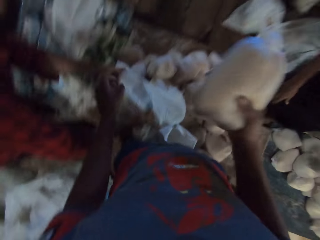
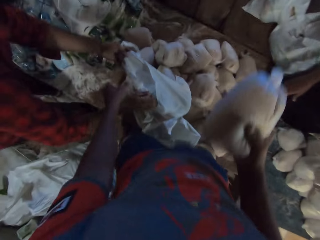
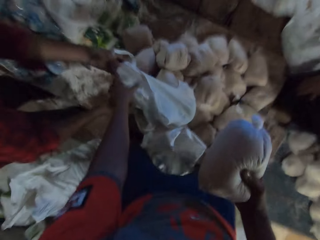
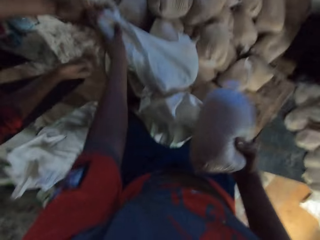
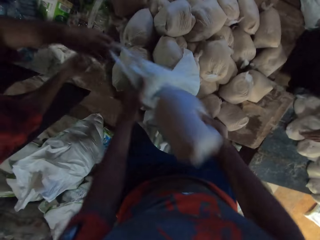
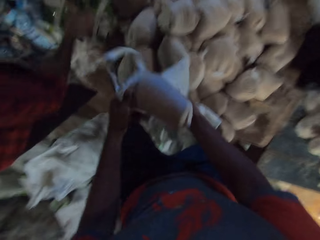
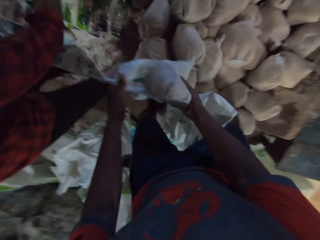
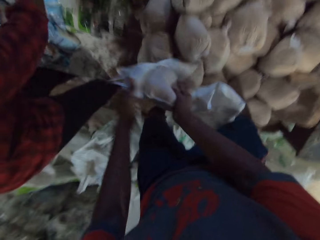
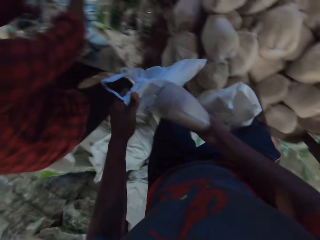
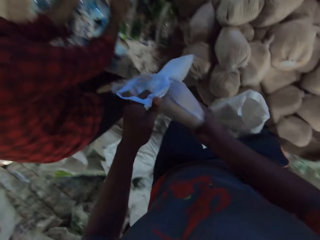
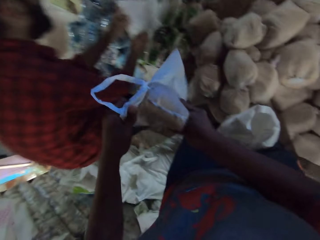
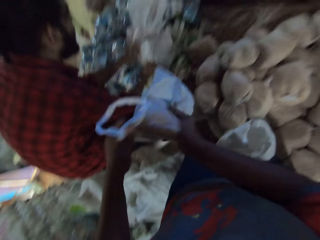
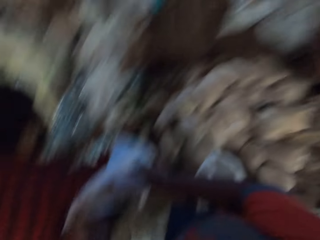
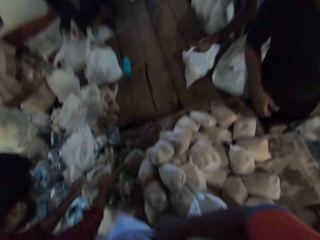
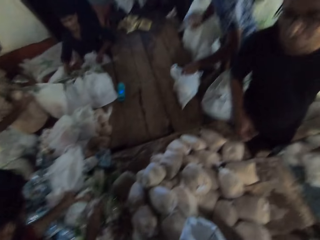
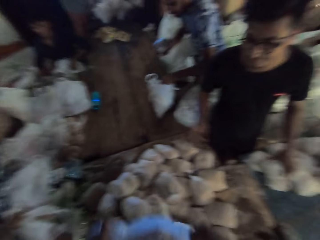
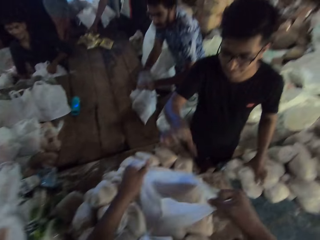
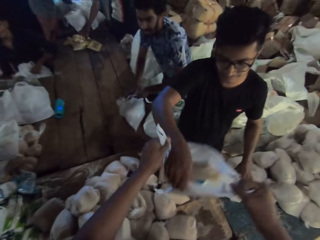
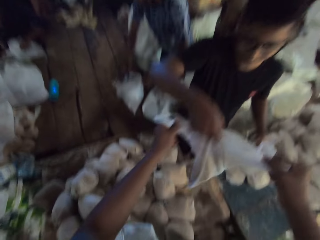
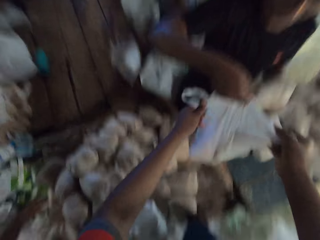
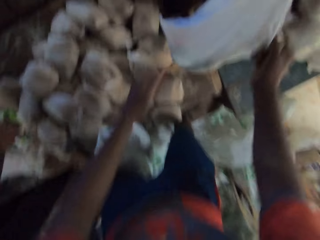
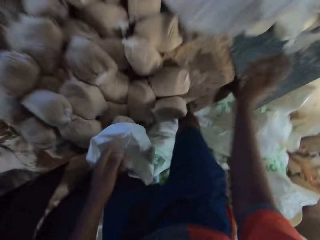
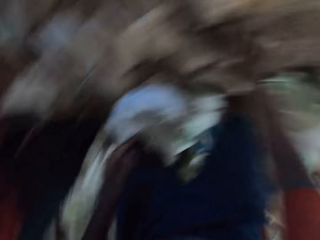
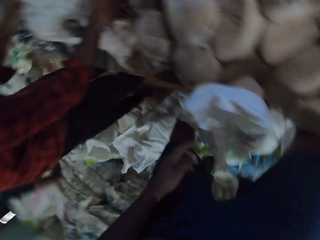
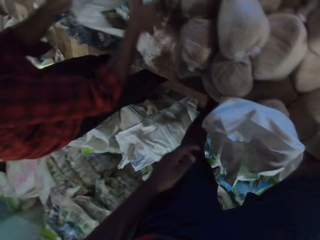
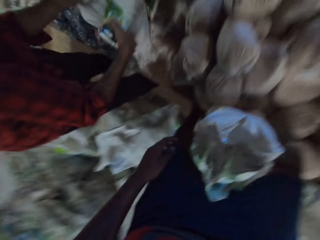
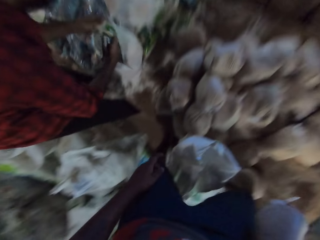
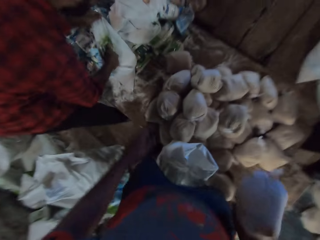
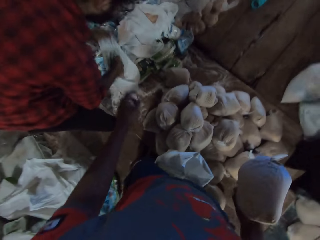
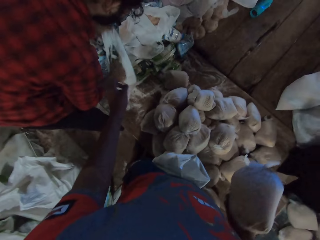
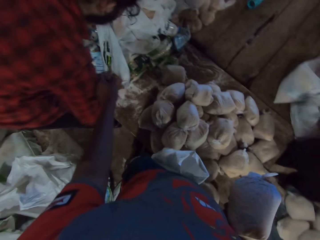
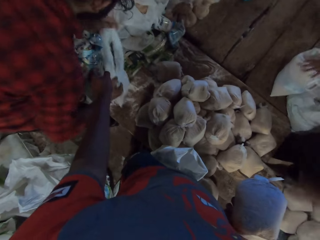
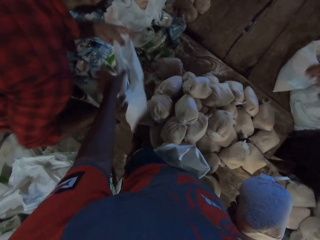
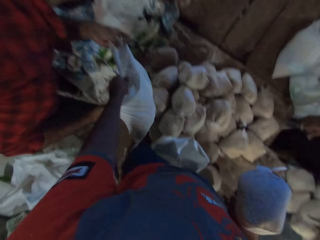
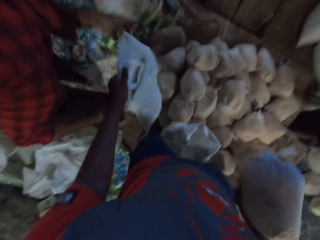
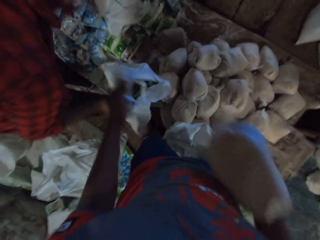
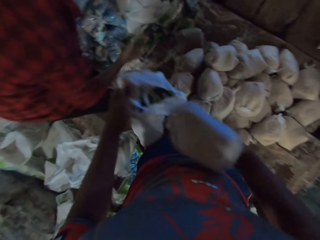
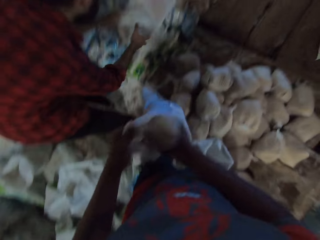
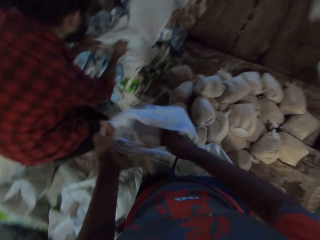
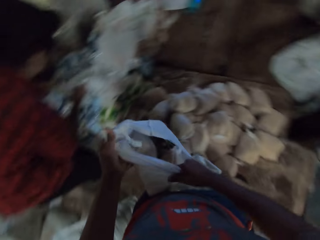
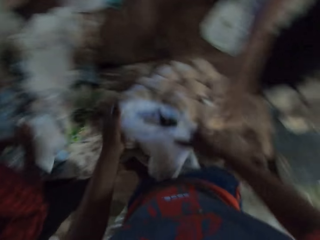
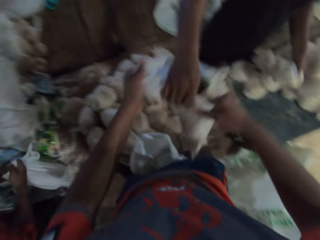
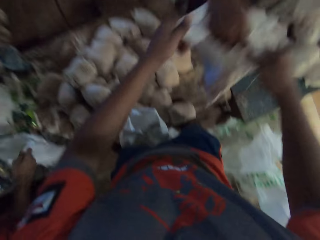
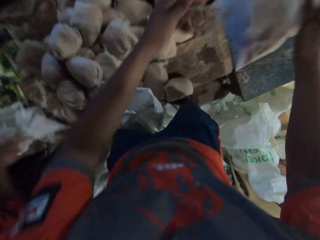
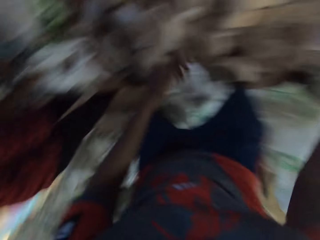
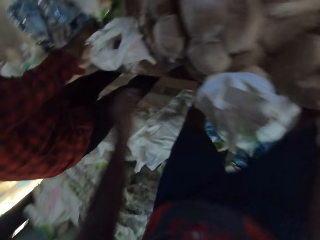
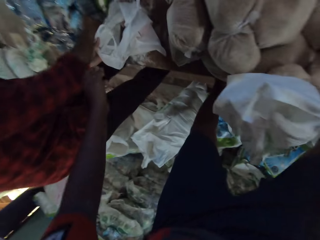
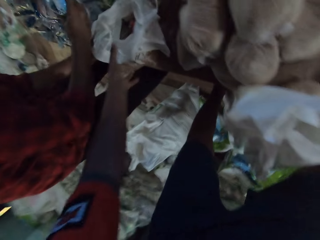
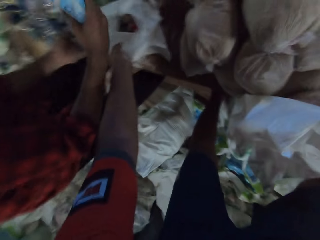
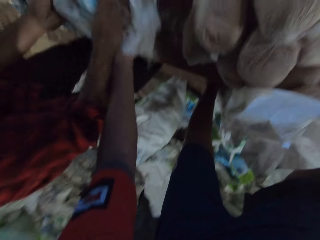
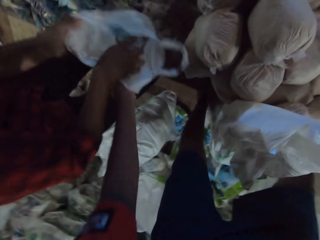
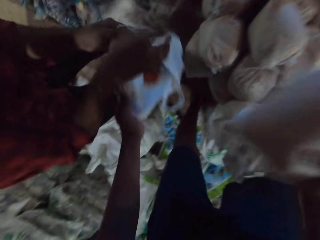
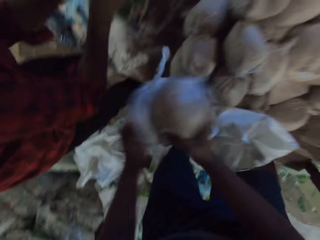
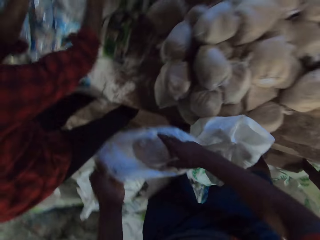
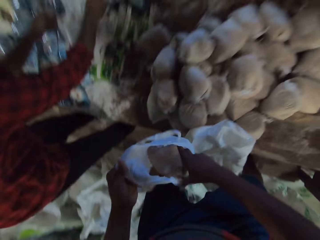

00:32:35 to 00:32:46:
The camera wearer looks at the item. A man puts a packet of grain in a bag with his right hand. Another man passes the bag to the camera wearer with his left hand. He holds the bag with his left hand. A third man touches a bag of broken wheat on the table with his left hand. The camera wearer puts the bag of broken wheat in the bag with his right hand. A fourth man moves the bag on the table with his left hand. The first man lifts a bag from the table with both hands. The fourth man places a loaf of bread in the bag on the table with his right hand. The camera wearer holds the bag in both hands, looks at the third man, and passes the bag to the third man with both hands. The third man holds the bag with his right hand. The camera wearer picks the bag of broken wheat from the table with his right hand. The second man passes the bag to the camera wearer with both hands. He holds the bag with his left hand, puts the bag of broken wheat in the bag with his right hand, holds the bag in both hands, and passes the bag to the third man with both hands. The third man holds the bag with his right hand and picks the bag of broken wheat from the table with his left hand. The second man passes the bag to the camera wearer with his left hand. He holds the bag with his left hand and puts the bag of broken wheat in the bag with his right hand.

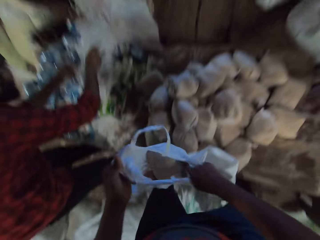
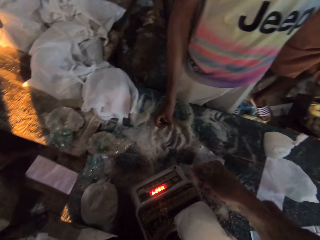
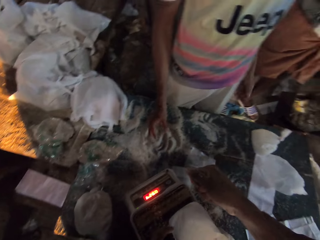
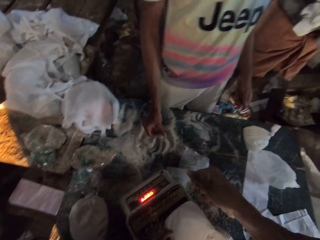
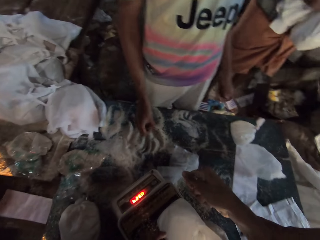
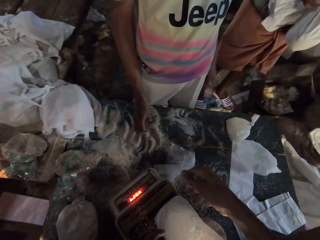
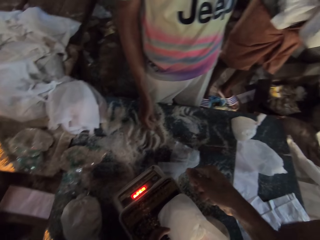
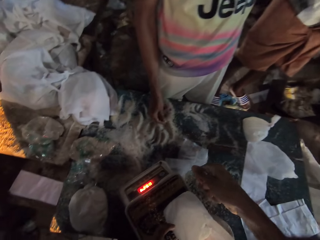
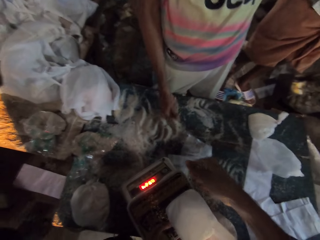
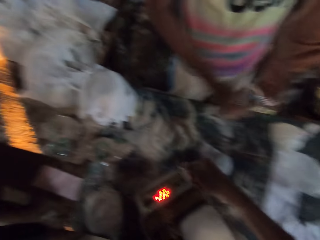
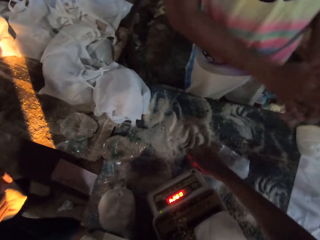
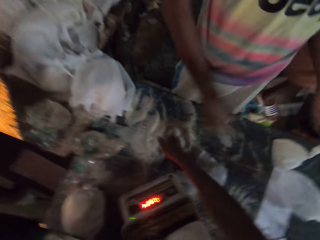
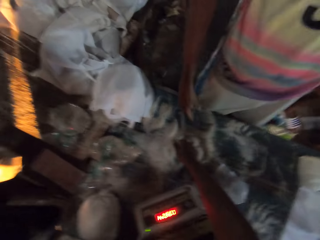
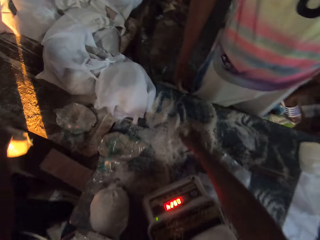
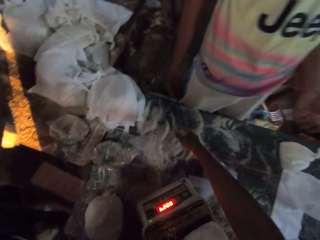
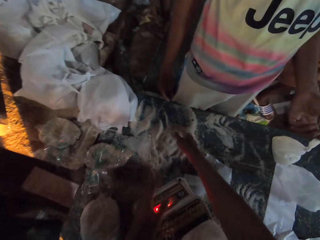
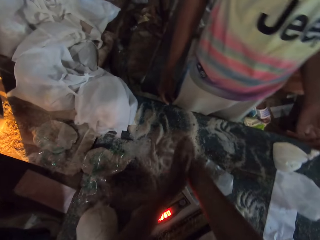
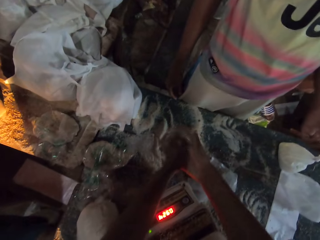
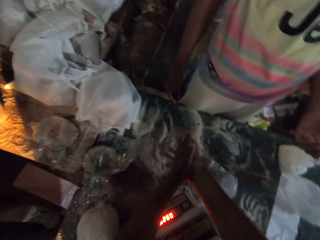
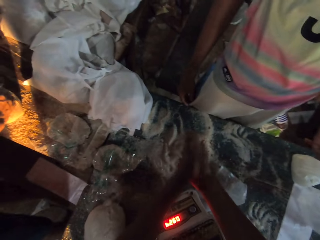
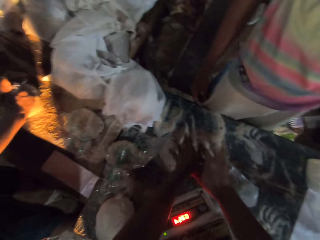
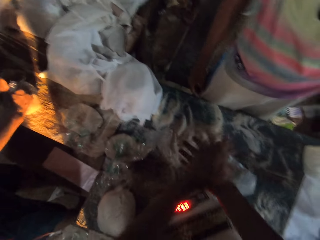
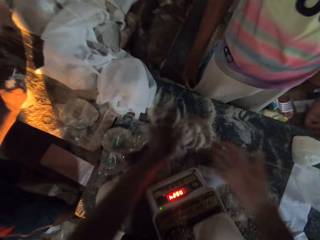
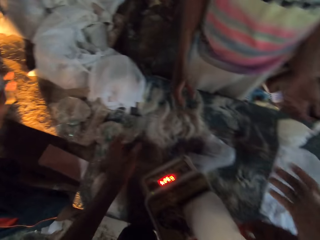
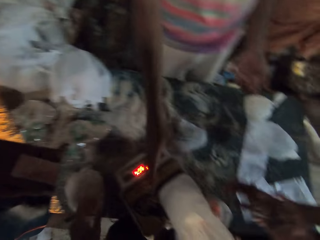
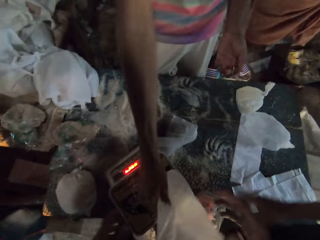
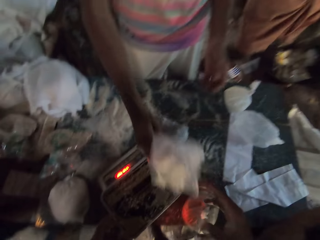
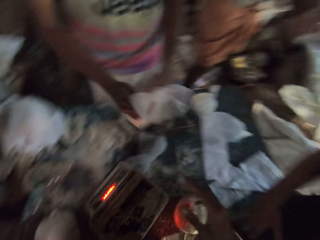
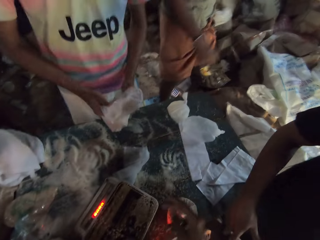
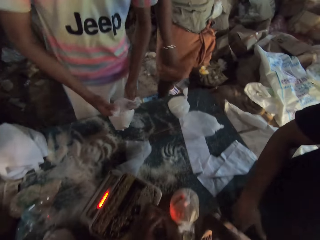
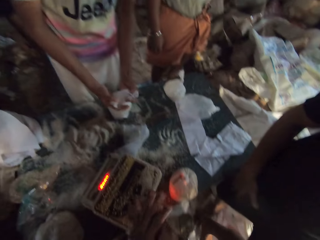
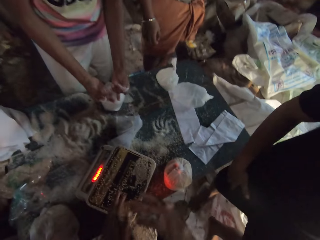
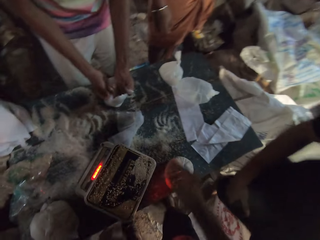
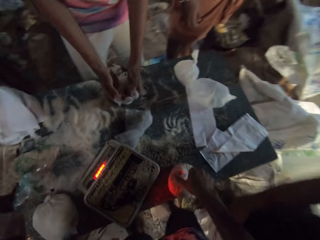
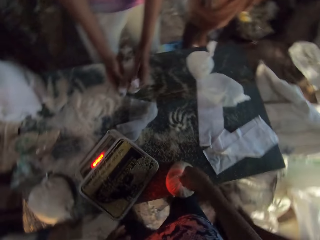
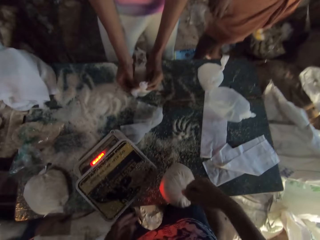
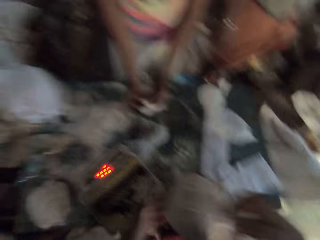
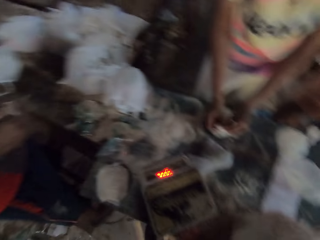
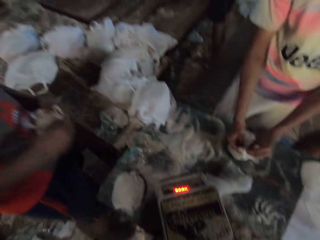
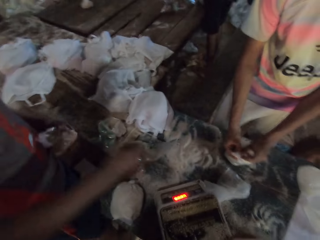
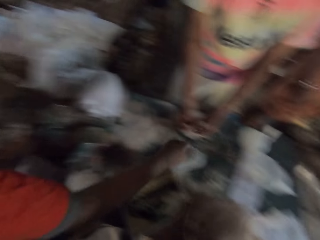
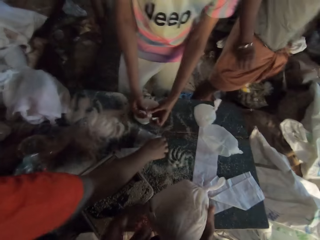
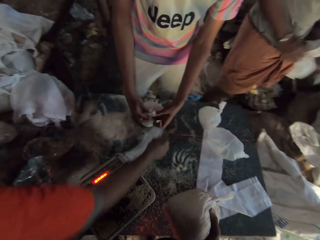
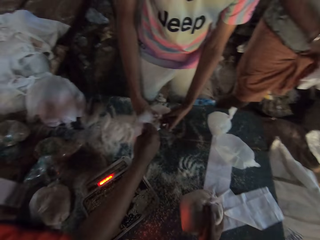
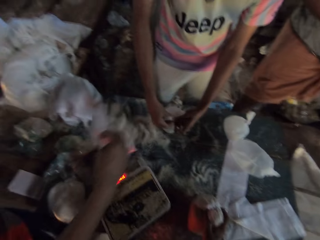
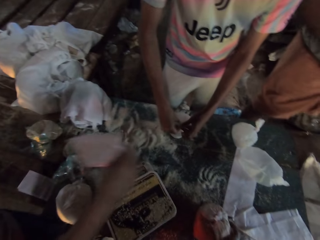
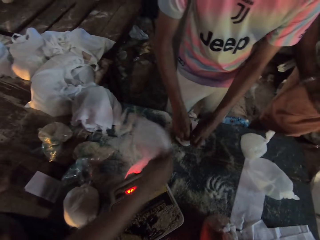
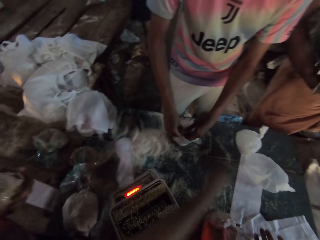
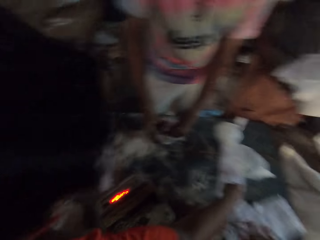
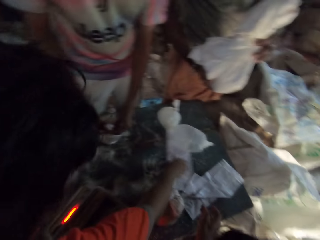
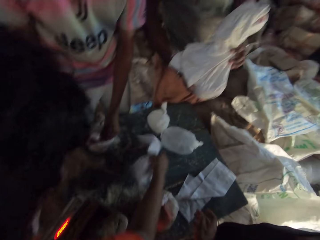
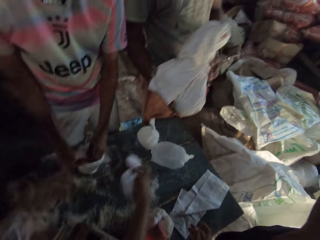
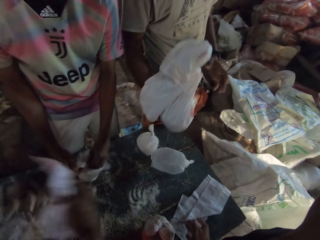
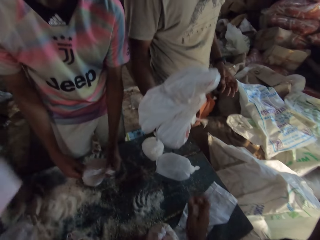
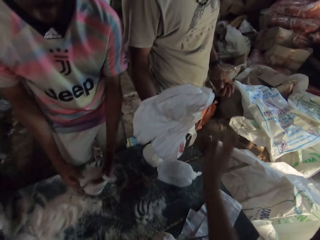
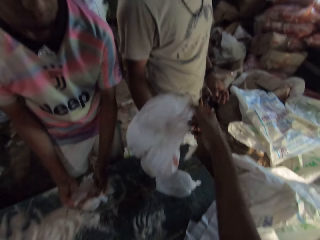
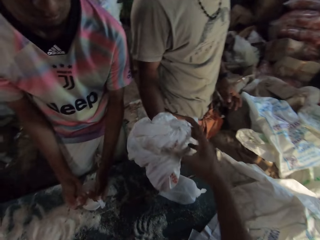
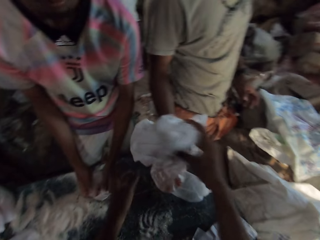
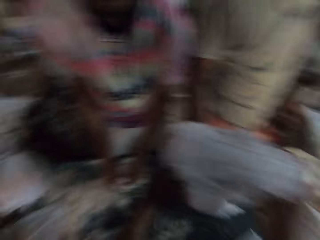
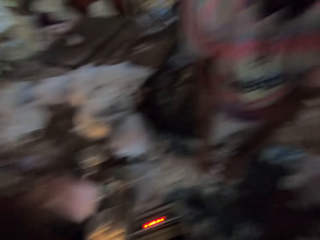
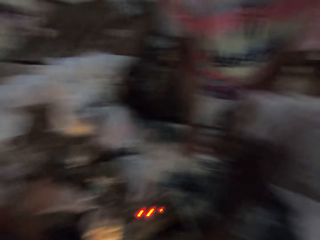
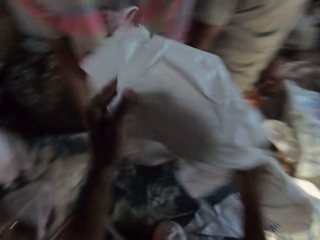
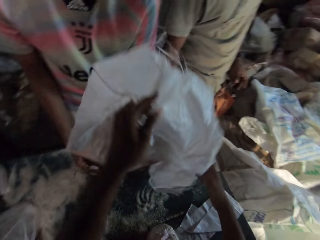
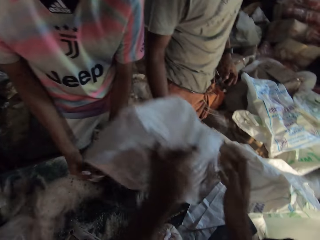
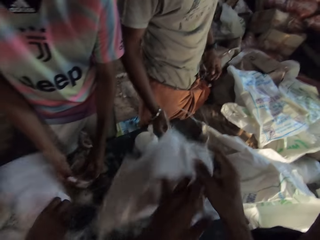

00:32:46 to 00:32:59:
The camera wearer holds the bag in both hands. A man touches some flour on a table with his right hand. The camera wearer converses with a group of people. Another man holds a polythene bag in both hands. The camera wearer looks at the weighing machine. He touches the flour on the table with his right hand, dusts both hands, and rubs the hands together. The first man picks a polythene bag of flour from a scale with his right hand, holds the polythene bag in both hands, and places the polythene bag on the table with both hands. The camera wearer picks the polythene bag of flour from the table with his right hand. The first man ties a knot in the polythene bag with both hands. The camera wearer holds the polythene bag of broken wheat in both hands. A third man picks a polythene bag from the table with his right hand and drops the polythene bag on the table with his right hand. The second man holds the polythene bag in both hands. The third man picks the polythene bag from the table with his right hand. The second man passes the polythene bag to the camera wearer with his right hand. He holds the polythene bag with his right hand and holds the polythene bag in both hands.
